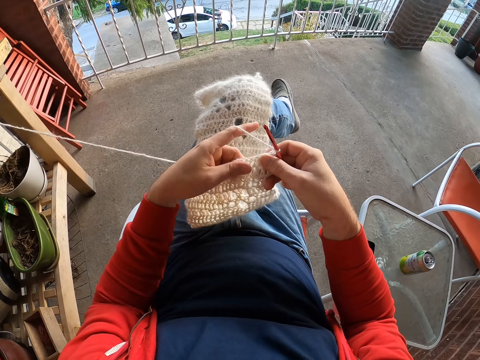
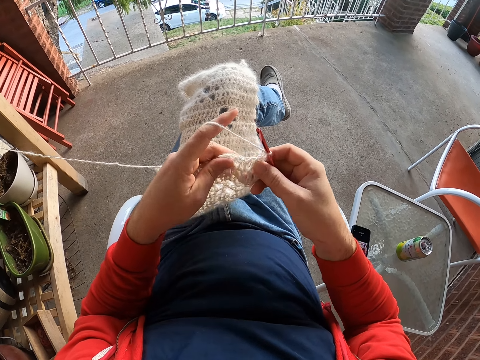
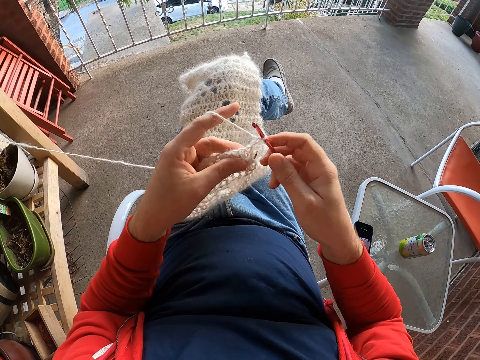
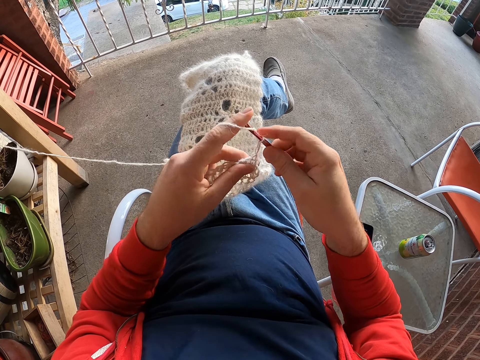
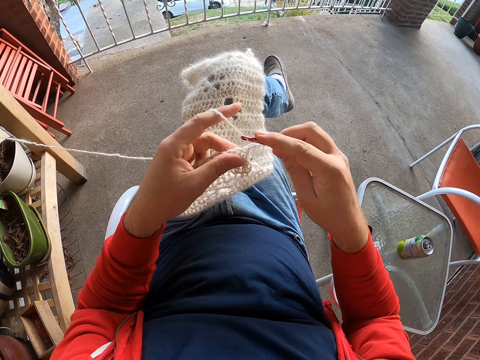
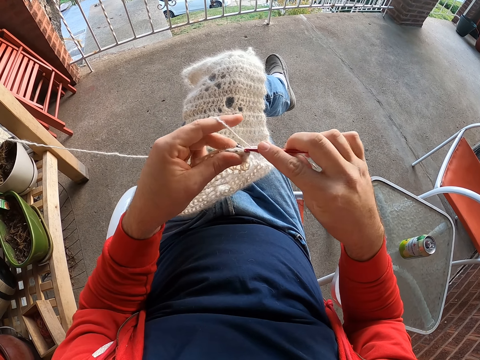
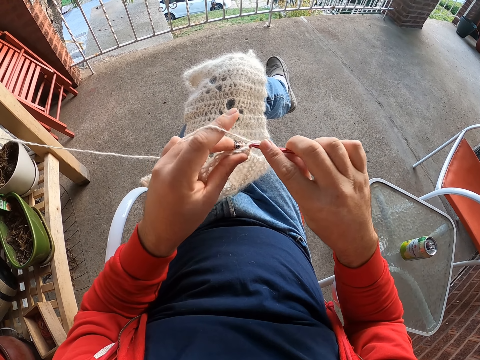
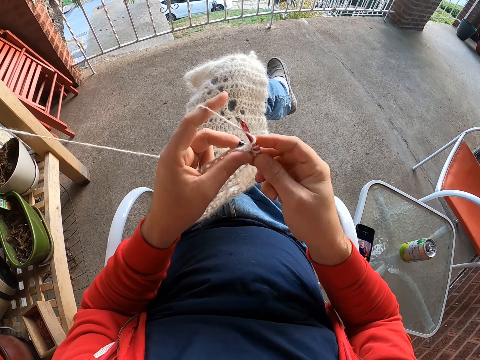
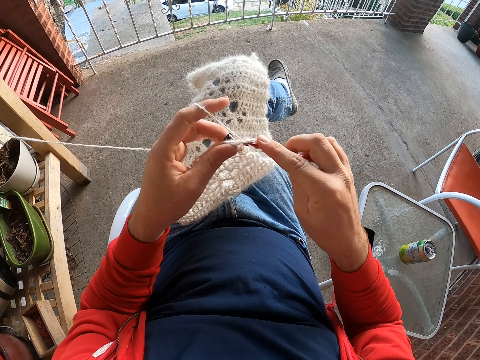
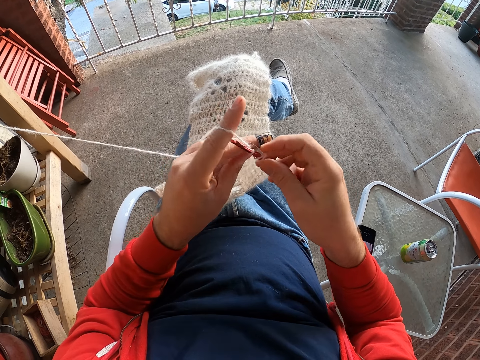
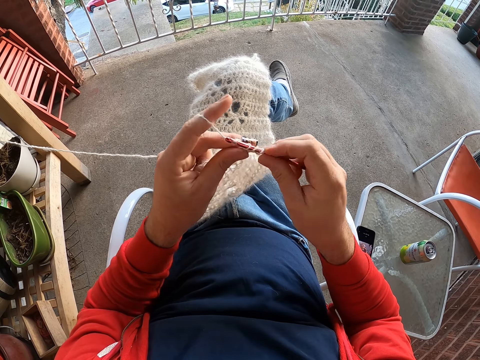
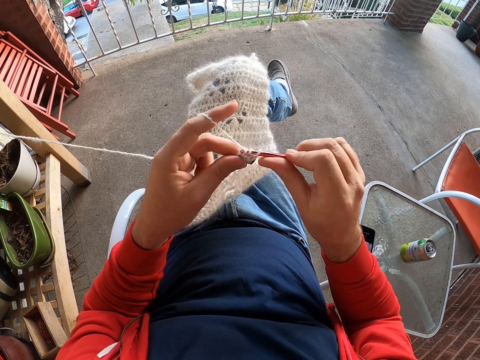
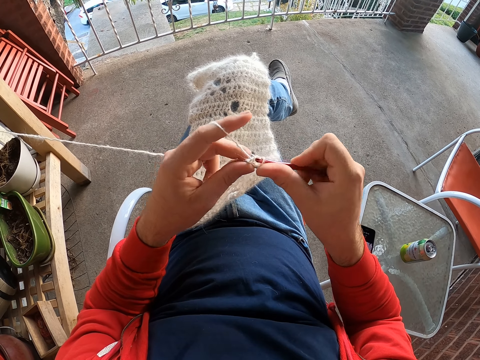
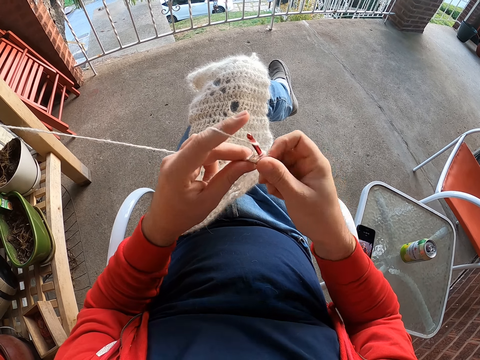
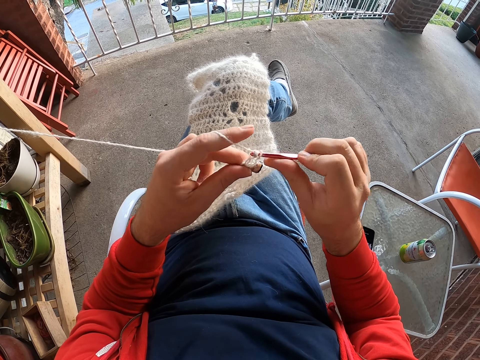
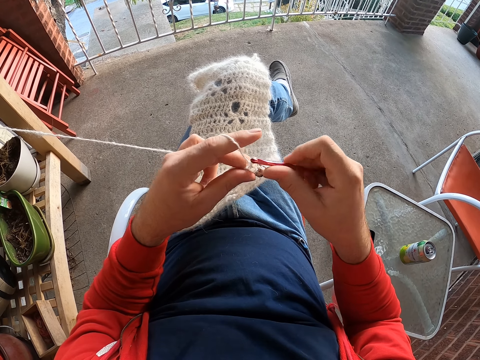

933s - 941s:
The camera wearer weaves a fabric.

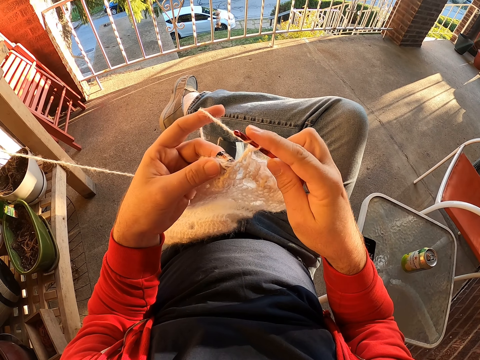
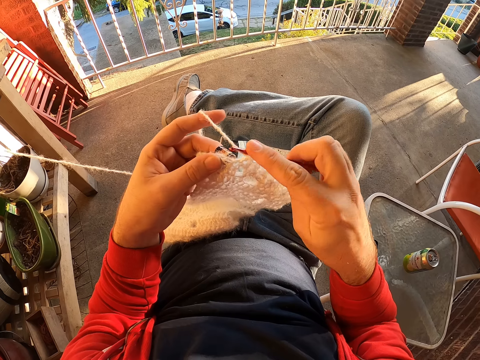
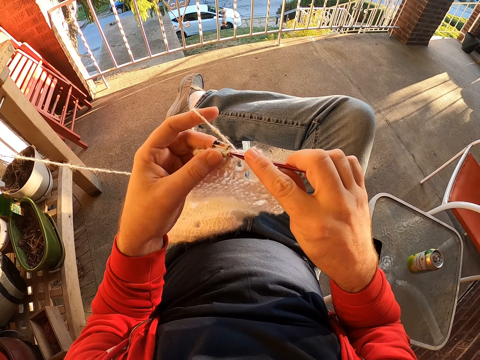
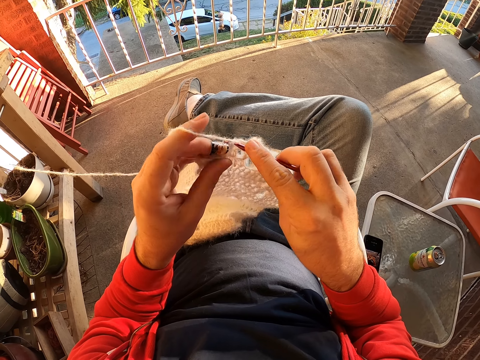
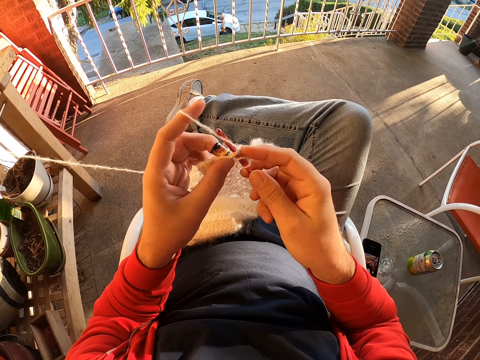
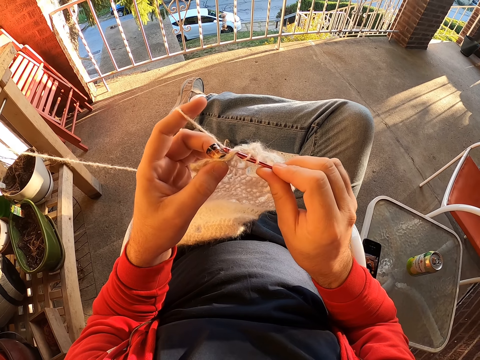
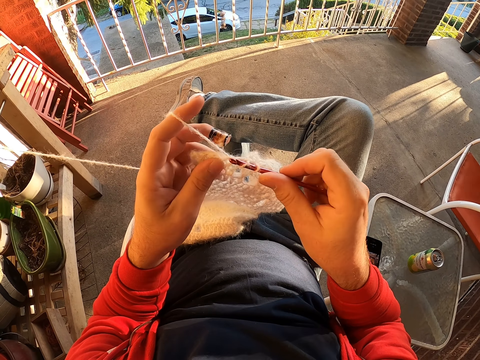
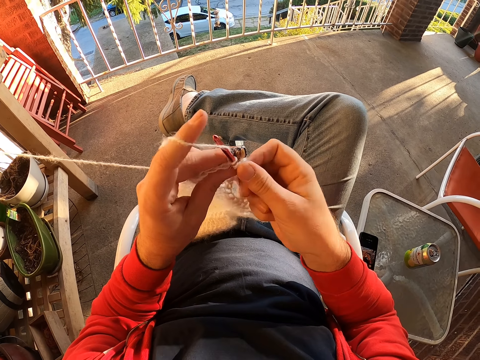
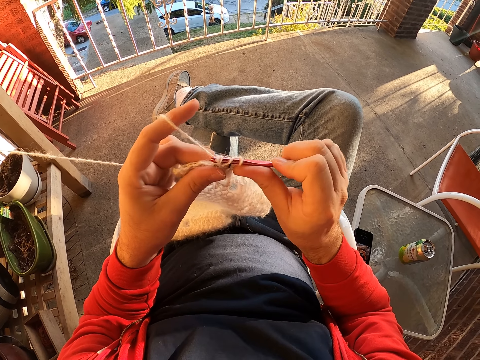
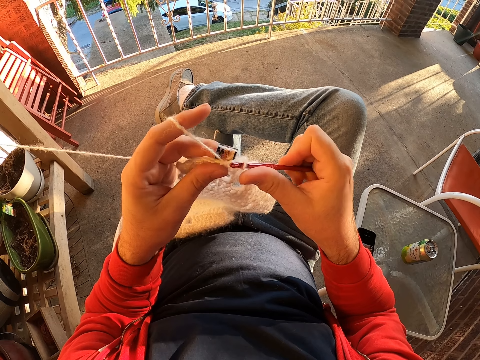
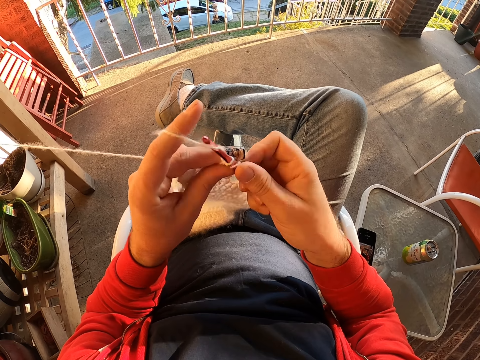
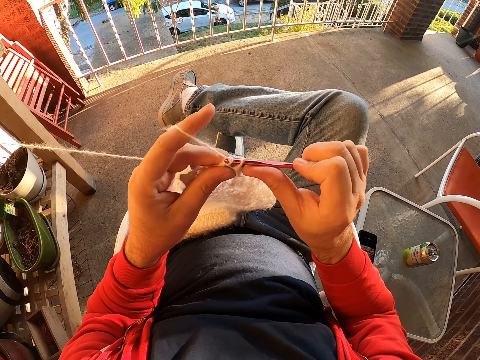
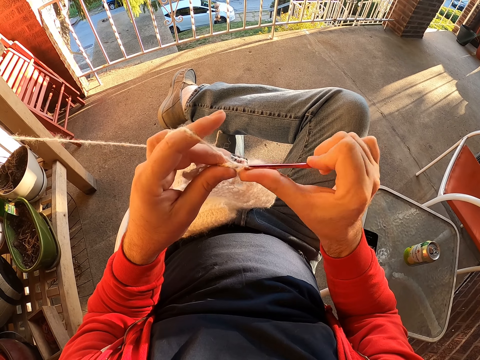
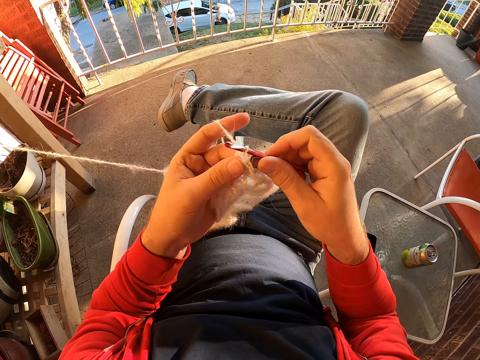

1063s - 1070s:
The camera wearer weaves a fabric.

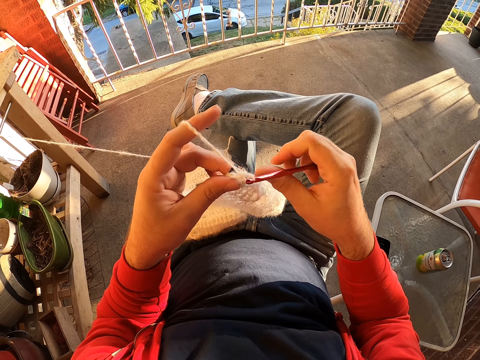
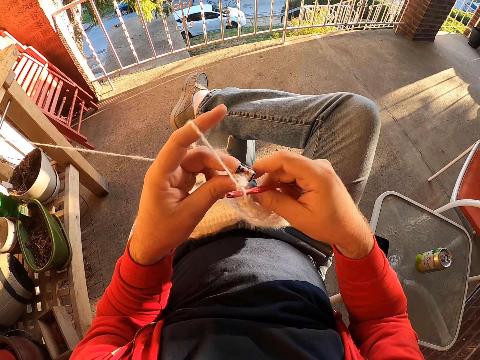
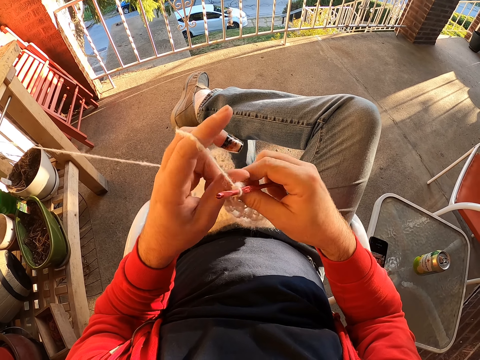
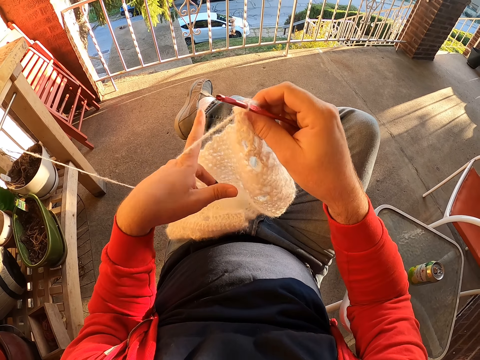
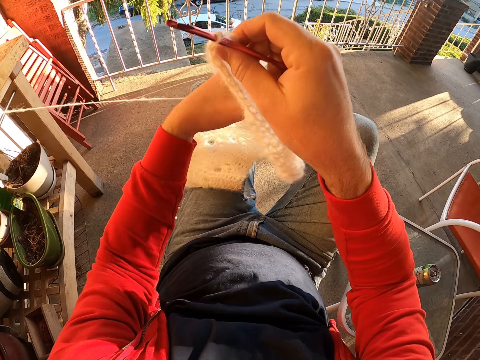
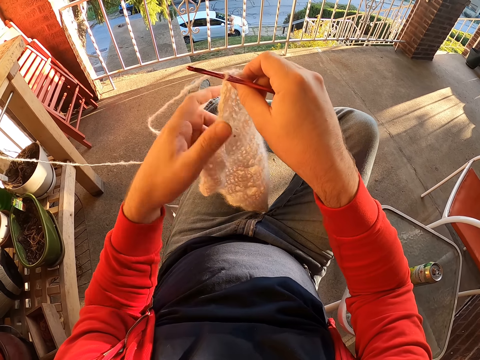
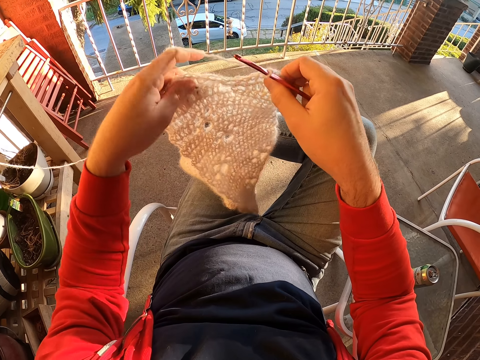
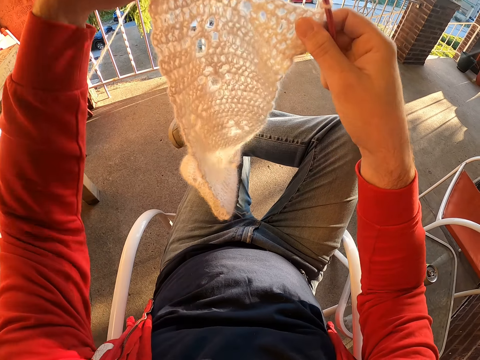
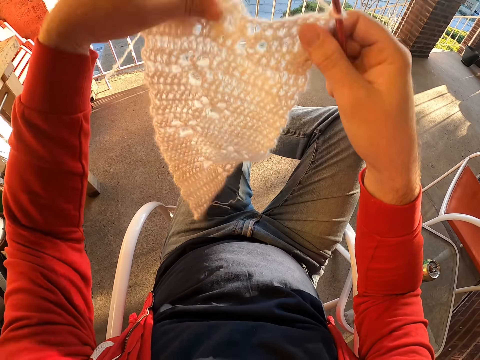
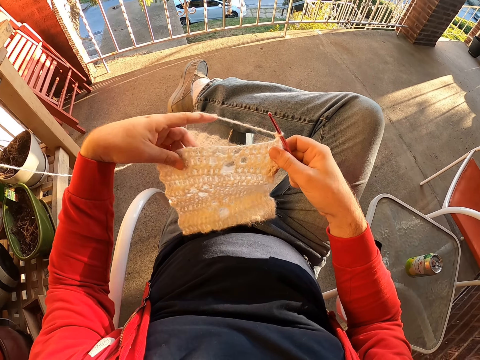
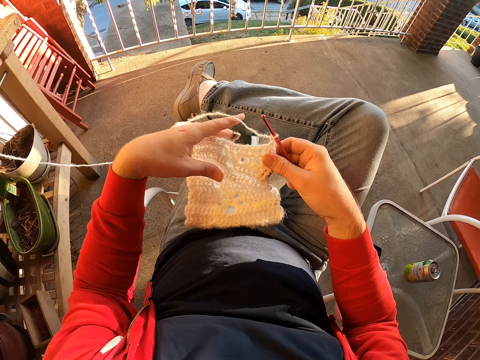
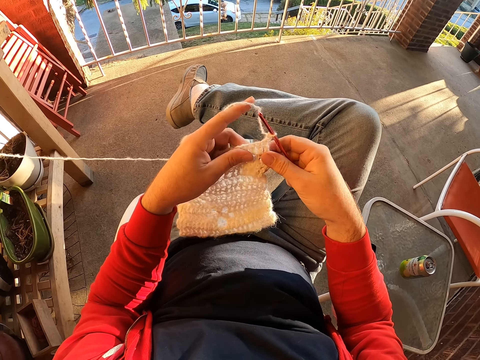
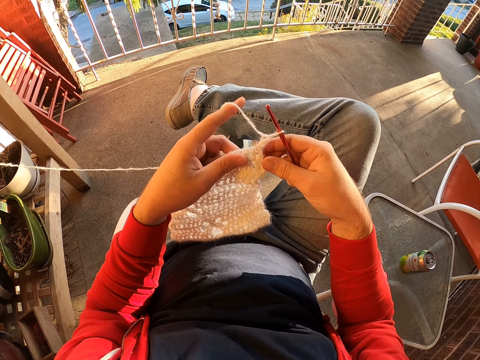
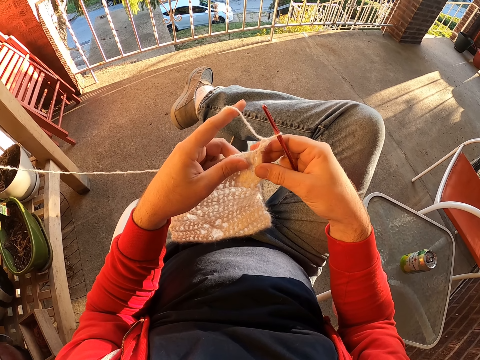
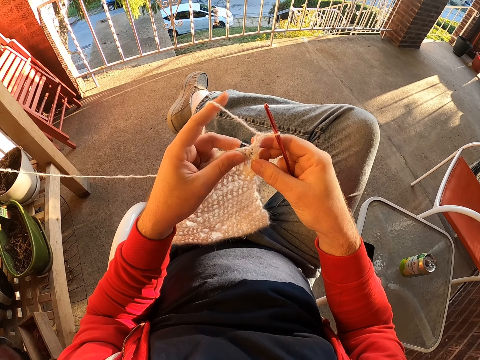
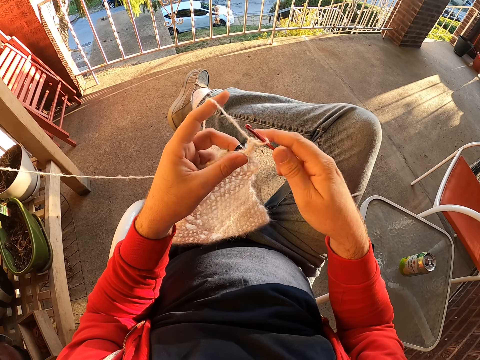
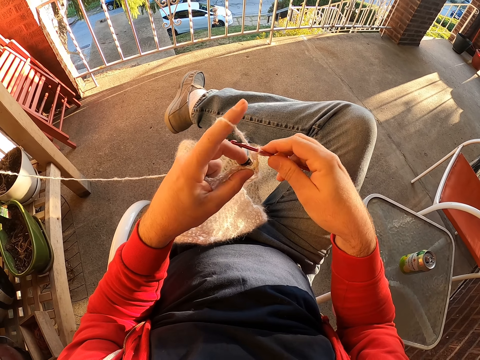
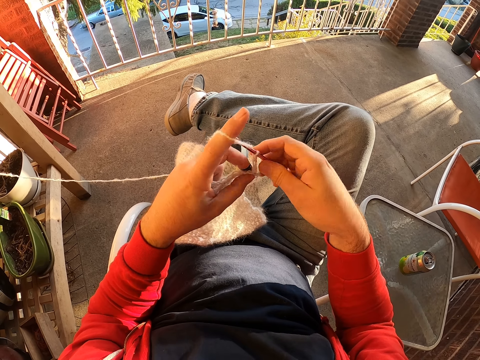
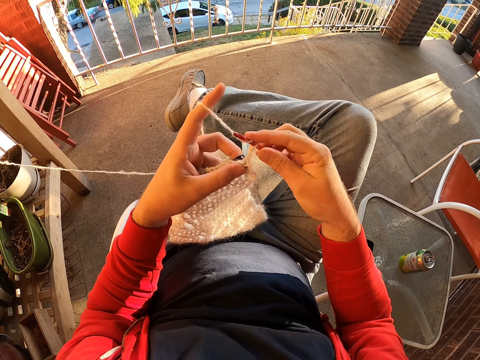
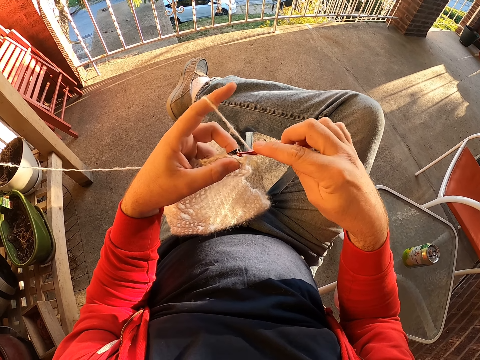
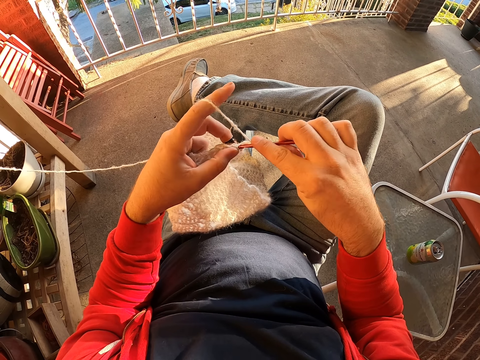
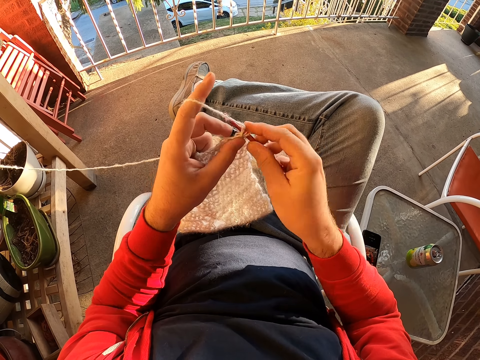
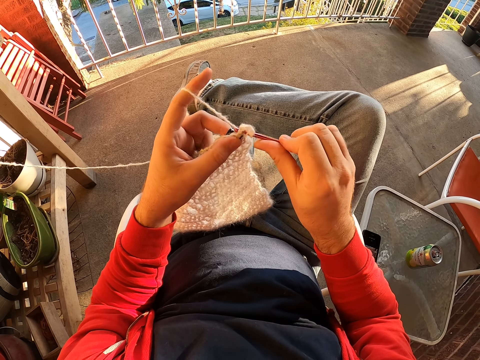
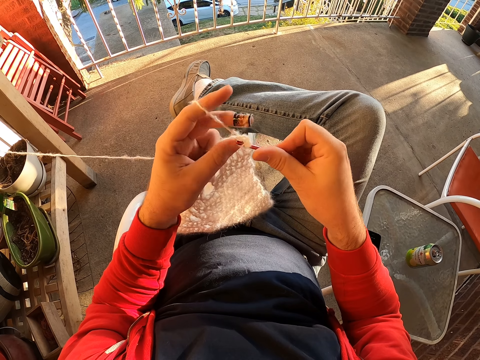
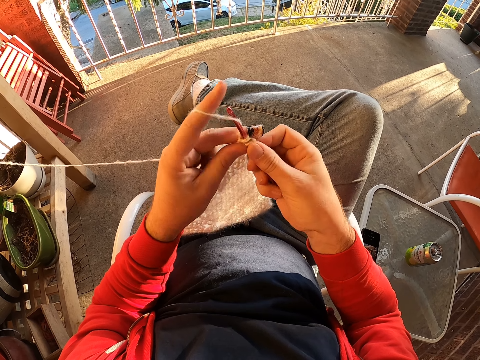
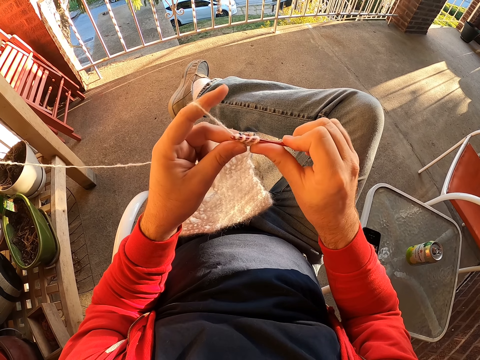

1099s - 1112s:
The camera wearer raises a fabric. They lower the fabric. They weave the fabric.
